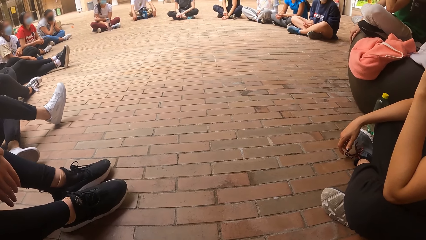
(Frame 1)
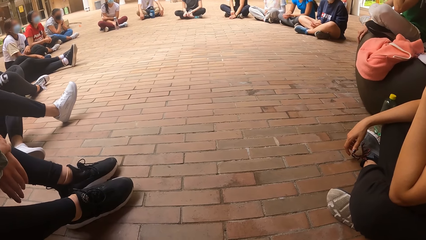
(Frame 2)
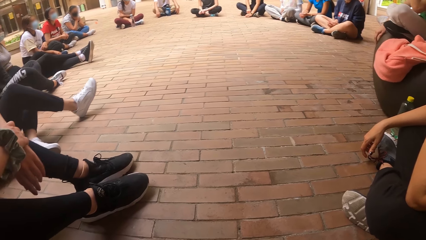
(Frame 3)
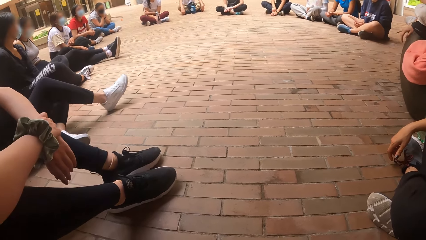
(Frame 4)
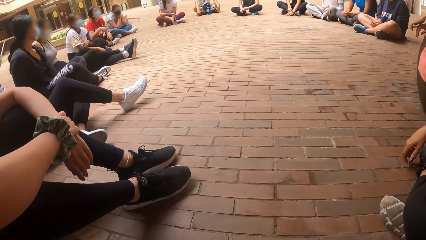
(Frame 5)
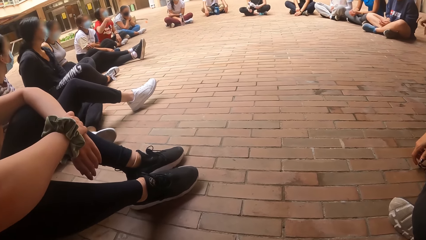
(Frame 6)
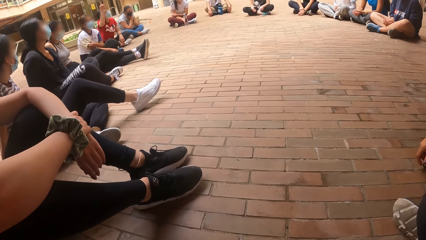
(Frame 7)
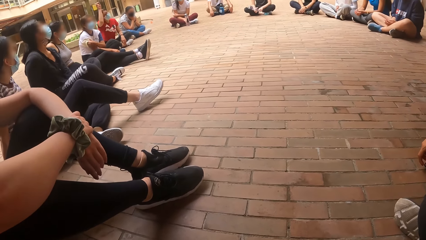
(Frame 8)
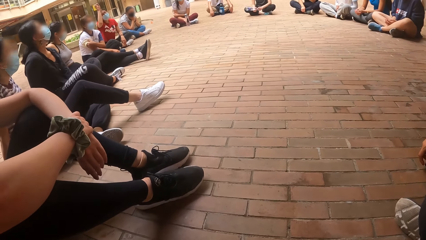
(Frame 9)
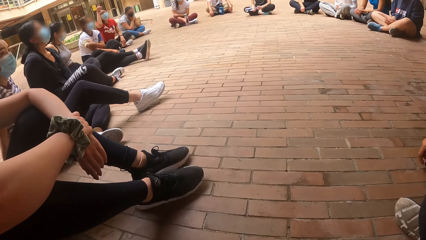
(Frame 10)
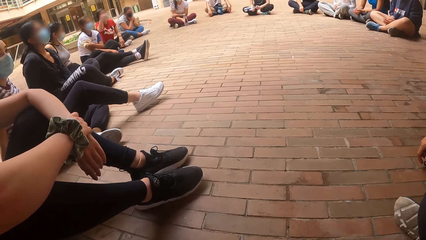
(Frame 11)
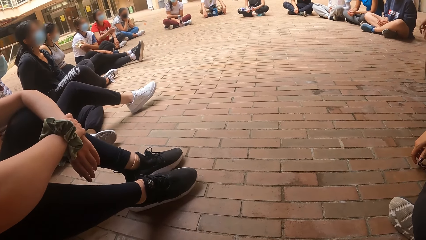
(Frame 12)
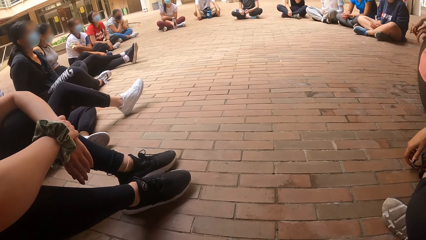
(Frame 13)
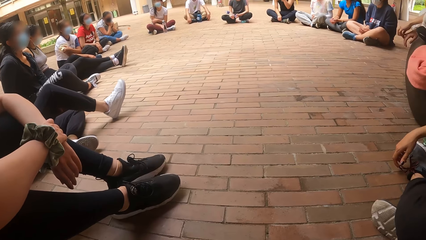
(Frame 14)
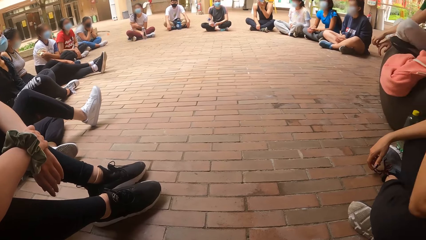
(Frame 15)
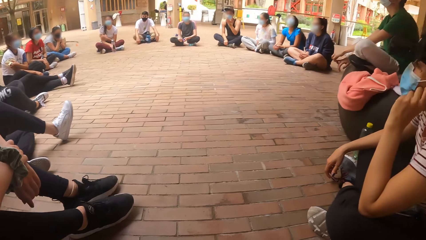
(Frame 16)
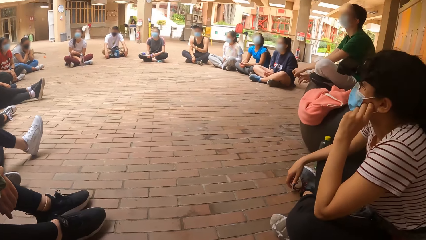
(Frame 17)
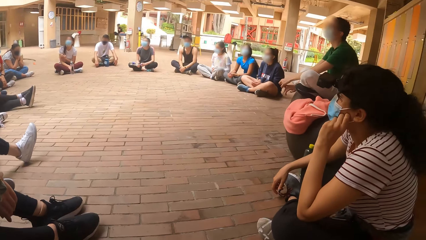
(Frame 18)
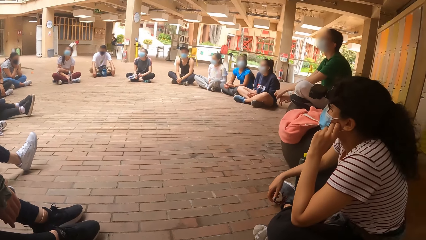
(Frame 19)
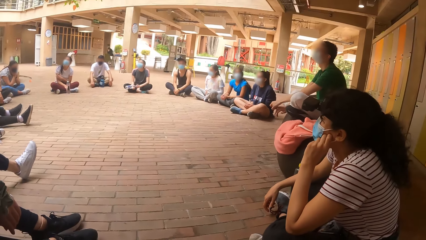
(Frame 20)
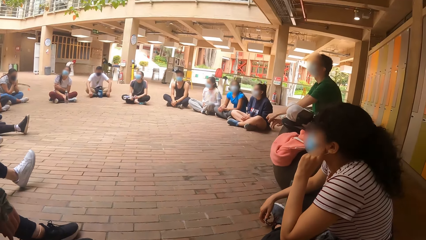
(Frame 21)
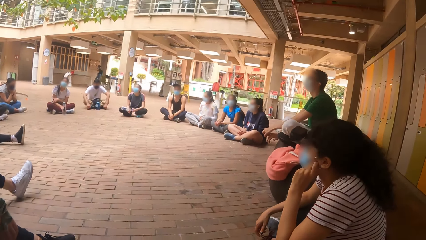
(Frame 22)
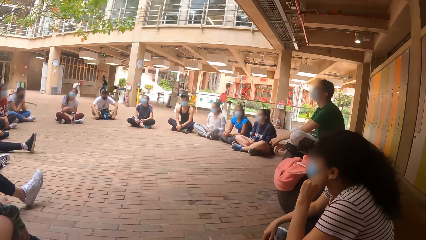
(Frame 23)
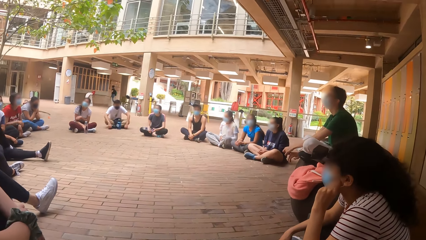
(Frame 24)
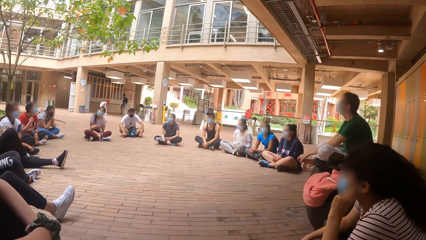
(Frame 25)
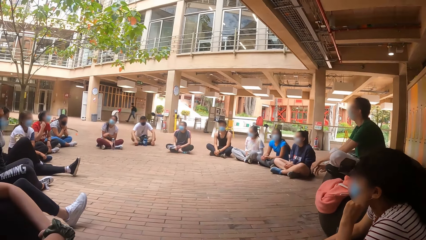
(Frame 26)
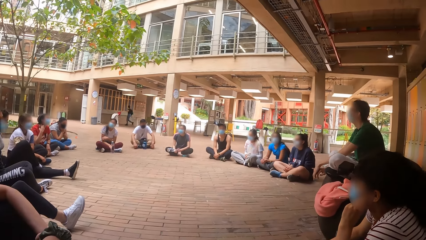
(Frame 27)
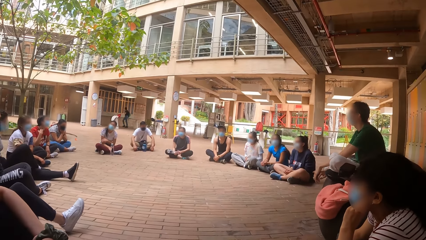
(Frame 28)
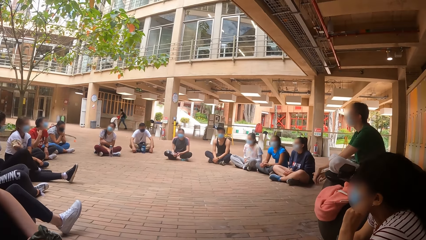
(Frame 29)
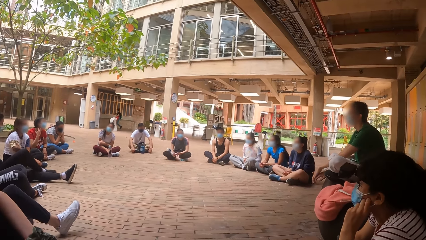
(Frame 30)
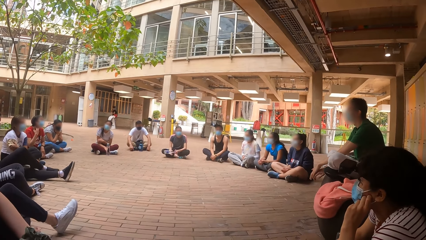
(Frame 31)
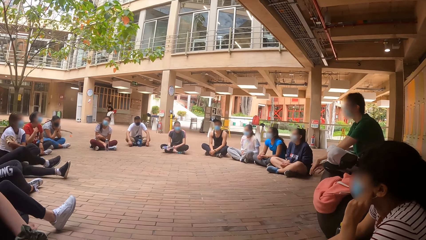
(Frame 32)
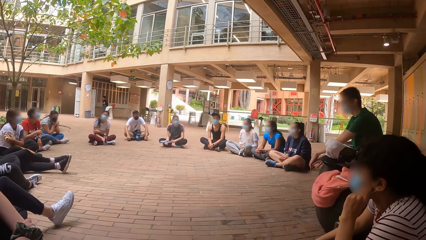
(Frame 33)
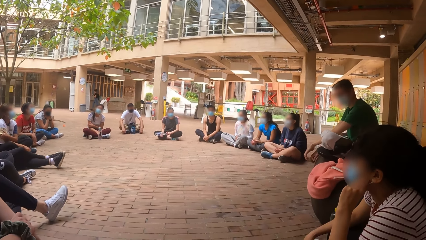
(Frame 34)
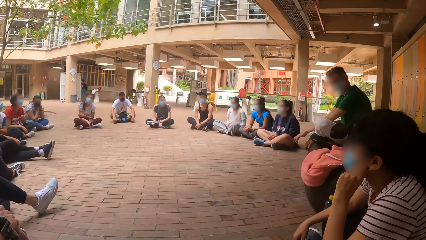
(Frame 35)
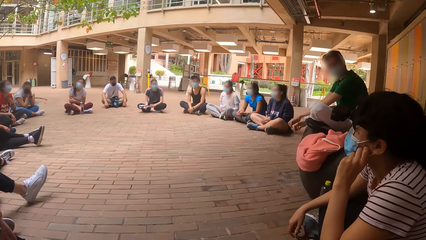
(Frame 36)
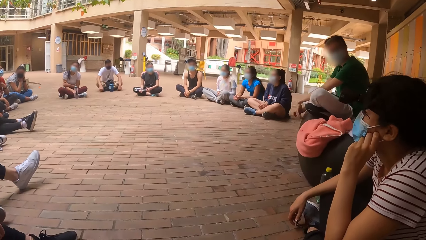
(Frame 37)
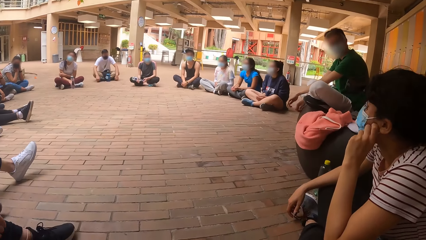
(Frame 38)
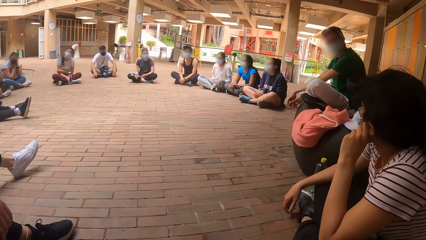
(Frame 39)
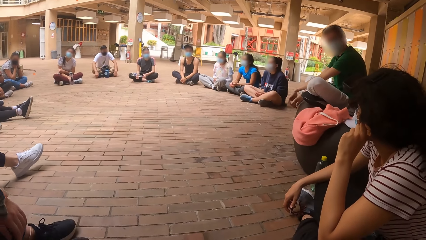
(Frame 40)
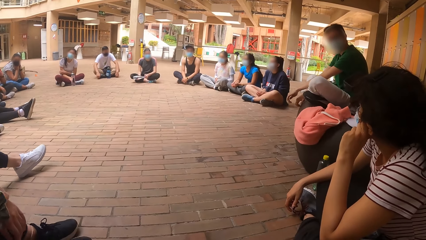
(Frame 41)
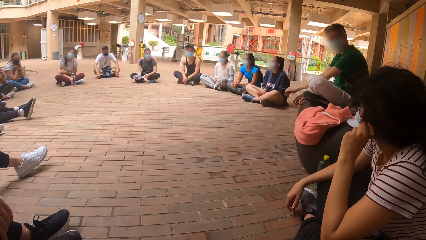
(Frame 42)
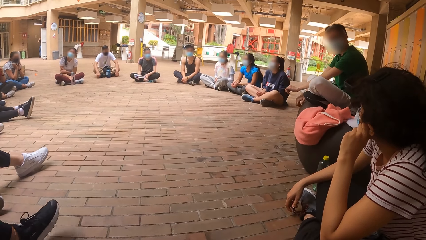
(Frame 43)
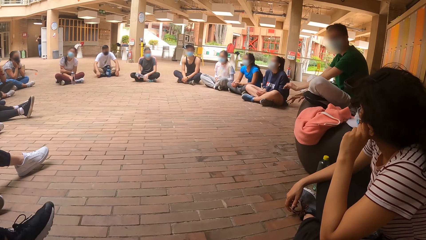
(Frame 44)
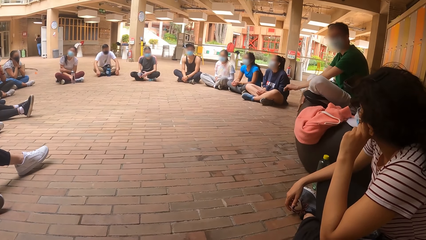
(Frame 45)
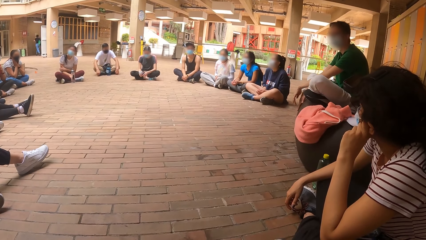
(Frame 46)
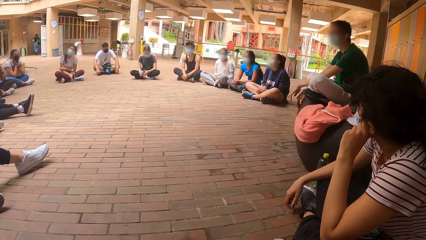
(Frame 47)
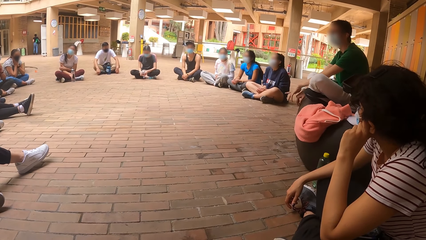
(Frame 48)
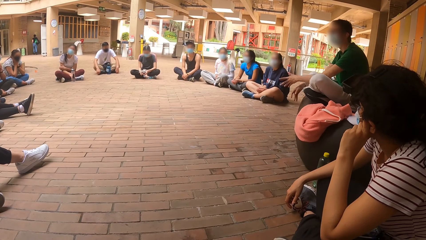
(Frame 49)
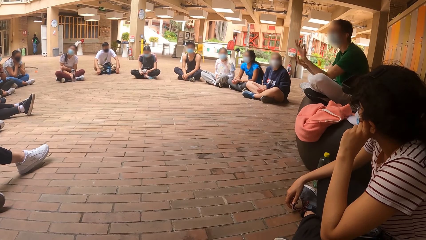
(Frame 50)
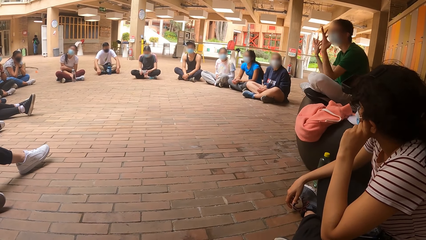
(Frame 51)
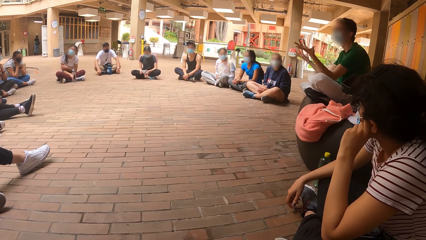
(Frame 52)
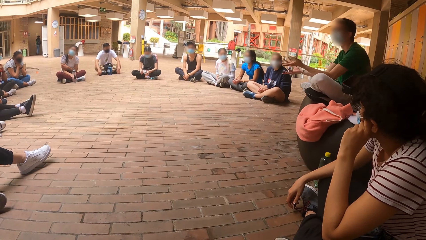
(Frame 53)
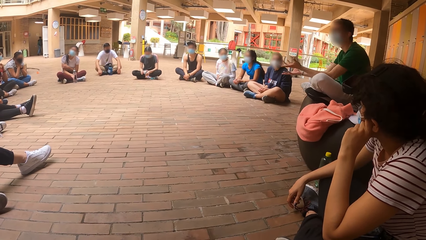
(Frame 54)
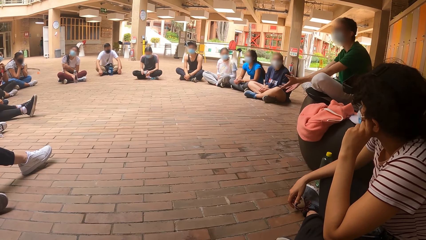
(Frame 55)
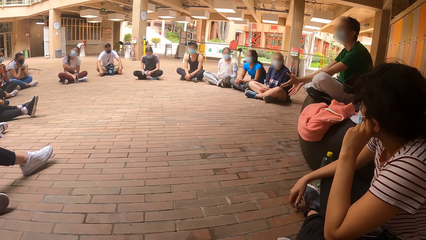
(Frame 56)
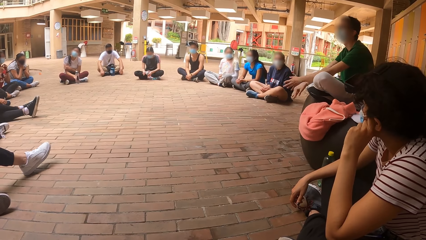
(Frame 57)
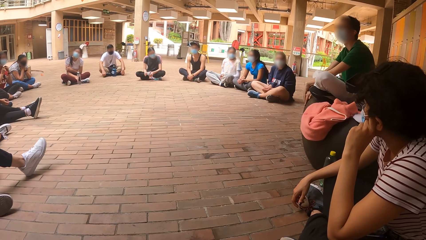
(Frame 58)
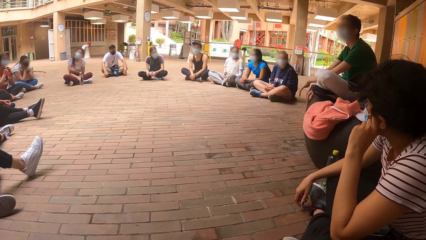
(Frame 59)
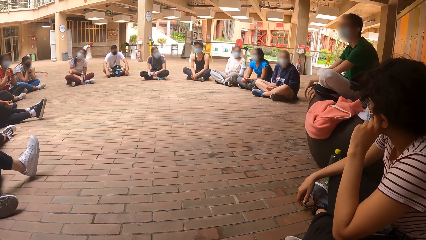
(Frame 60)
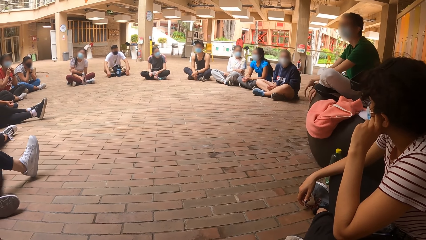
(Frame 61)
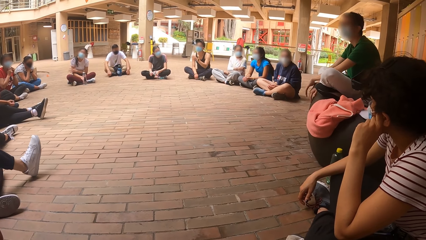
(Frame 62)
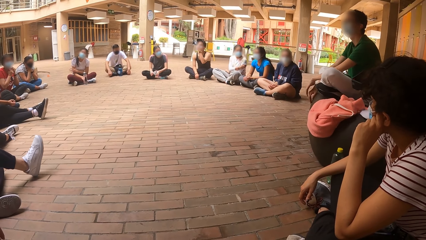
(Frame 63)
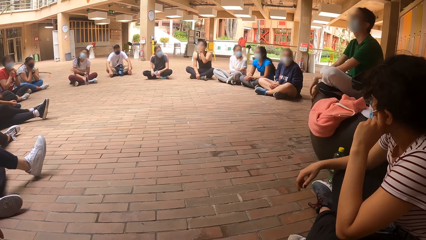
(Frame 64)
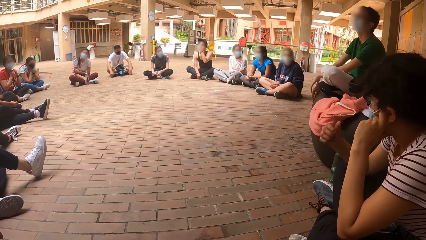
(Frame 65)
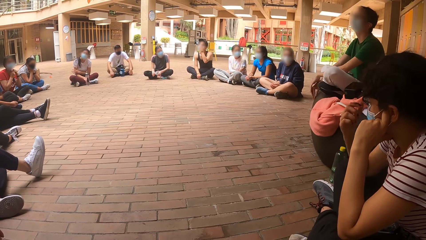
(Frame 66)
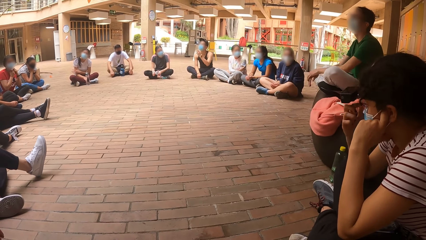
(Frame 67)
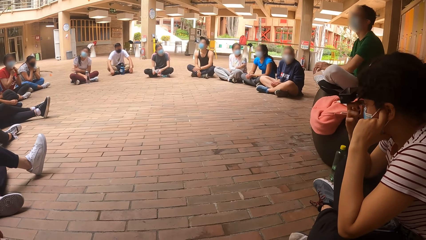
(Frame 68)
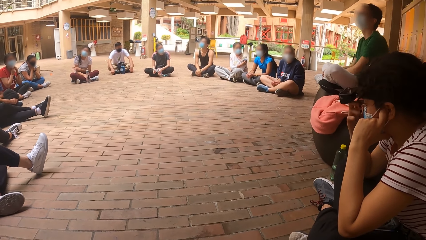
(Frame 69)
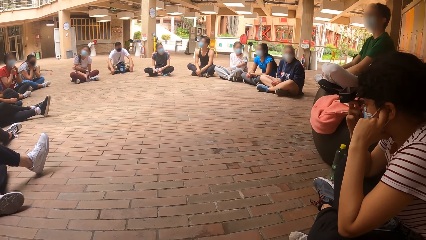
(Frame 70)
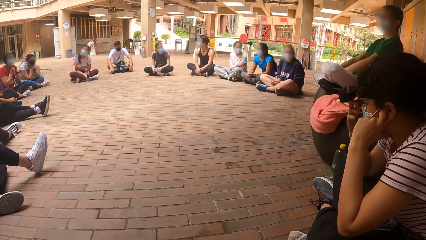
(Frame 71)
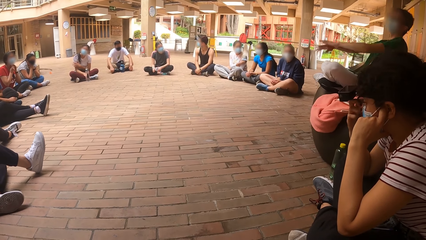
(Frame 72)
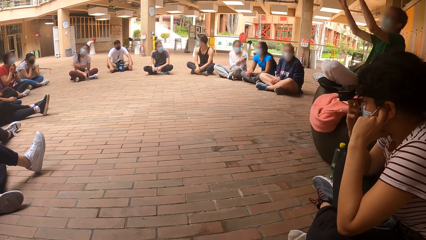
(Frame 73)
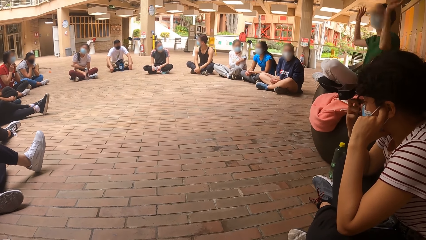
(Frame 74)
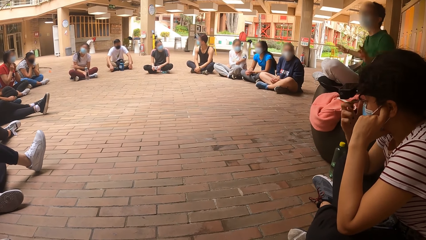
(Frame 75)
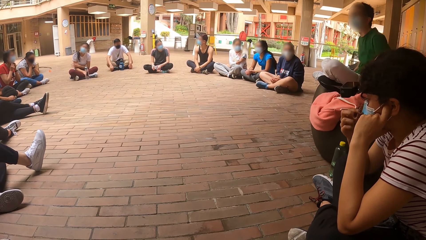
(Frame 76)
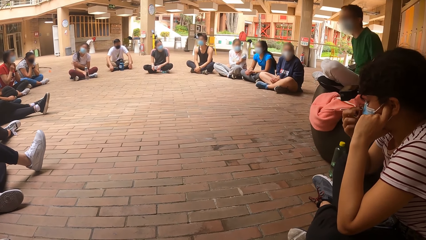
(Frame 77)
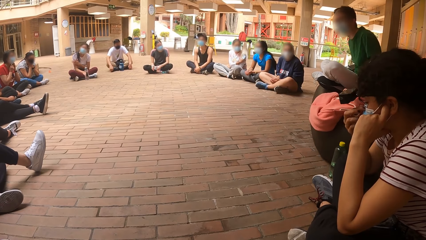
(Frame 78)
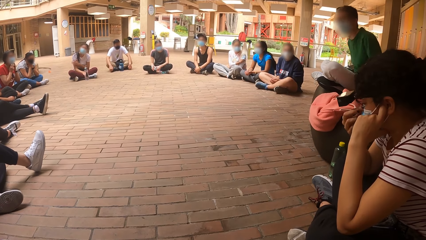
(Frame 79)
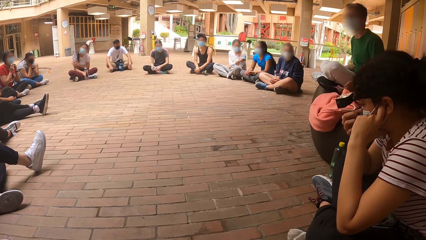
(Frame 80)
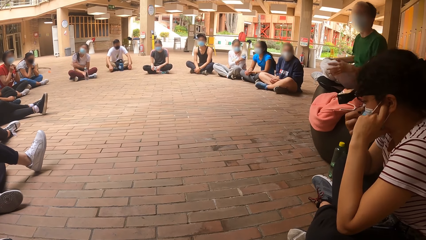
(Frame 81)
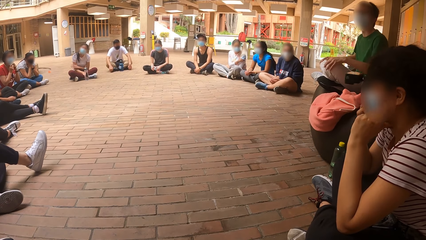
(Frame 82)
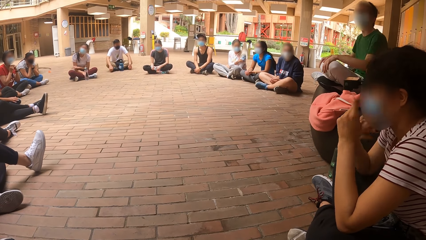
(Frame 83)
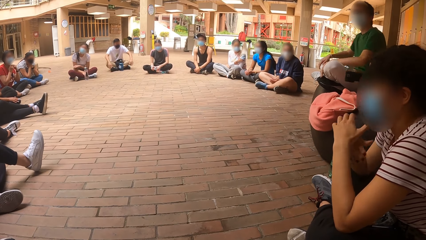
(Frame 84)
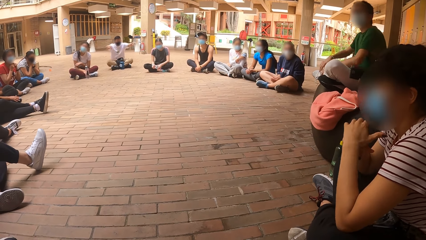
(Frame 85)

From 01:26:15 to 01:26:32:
A woman raises up her right hand. The woman scratches her neck. Another woman moves her leg on the floor. A man taps a seat with a hand. Another man interacts with the group of people. The first man moves hands. A third man touches his face mask. The first man moves hands.
